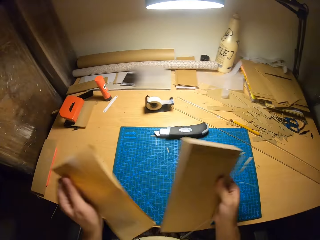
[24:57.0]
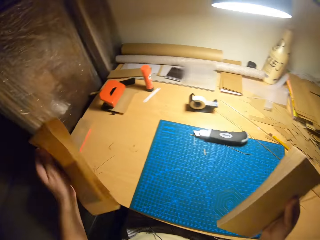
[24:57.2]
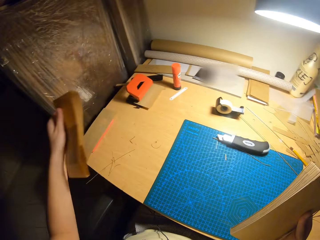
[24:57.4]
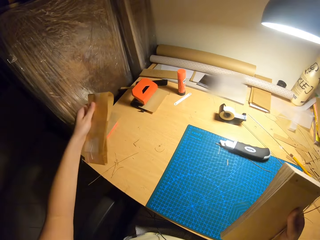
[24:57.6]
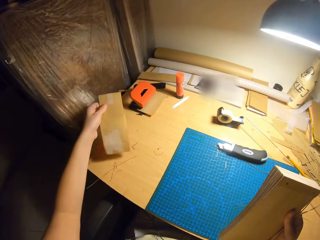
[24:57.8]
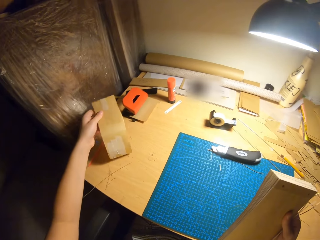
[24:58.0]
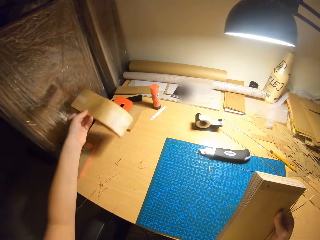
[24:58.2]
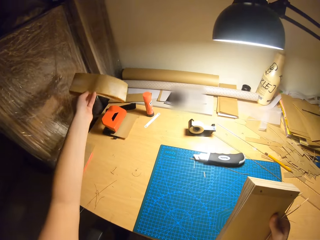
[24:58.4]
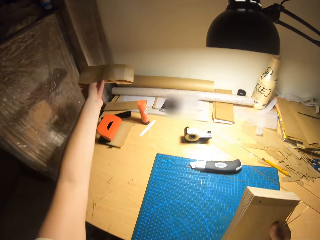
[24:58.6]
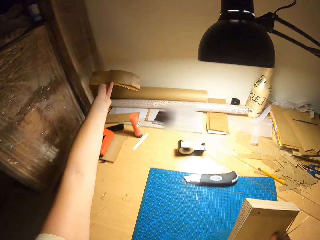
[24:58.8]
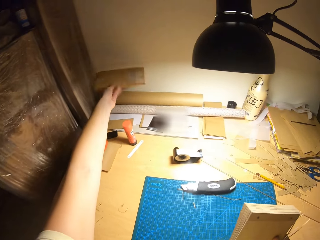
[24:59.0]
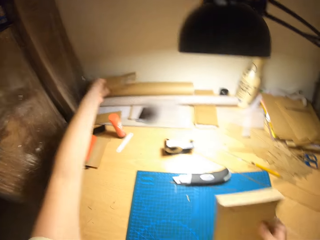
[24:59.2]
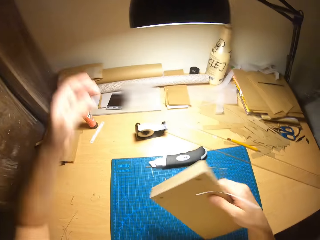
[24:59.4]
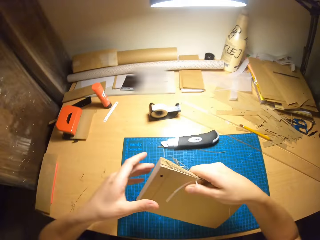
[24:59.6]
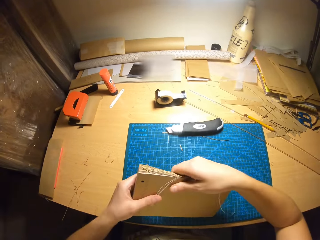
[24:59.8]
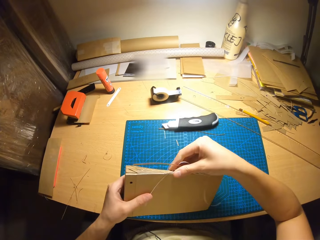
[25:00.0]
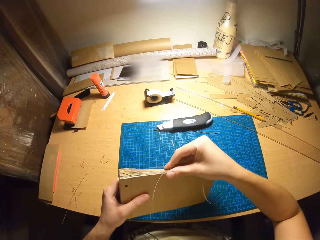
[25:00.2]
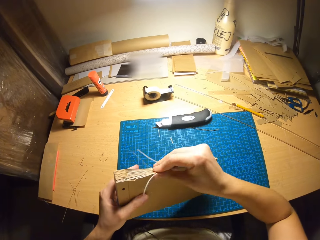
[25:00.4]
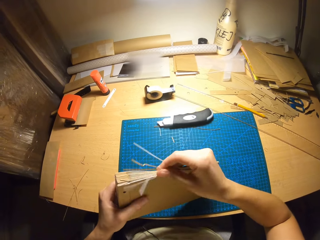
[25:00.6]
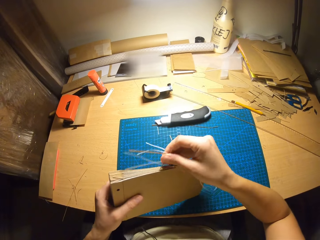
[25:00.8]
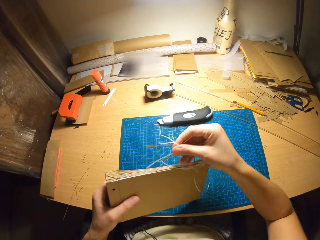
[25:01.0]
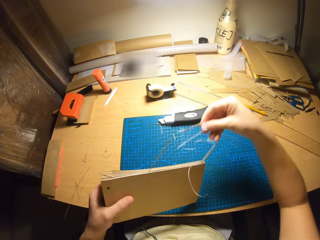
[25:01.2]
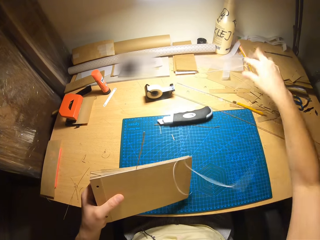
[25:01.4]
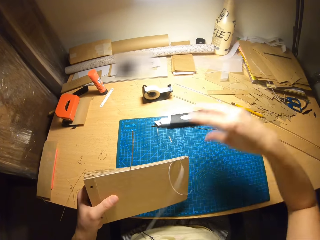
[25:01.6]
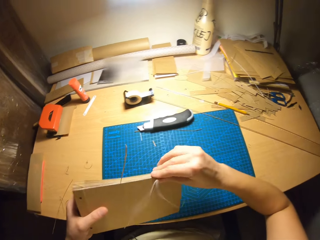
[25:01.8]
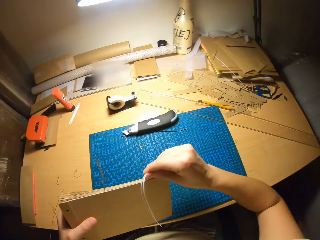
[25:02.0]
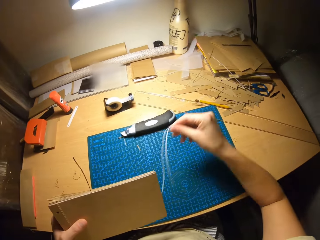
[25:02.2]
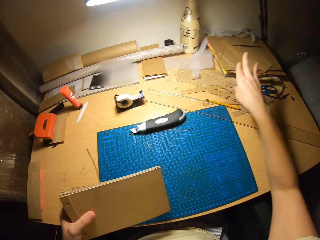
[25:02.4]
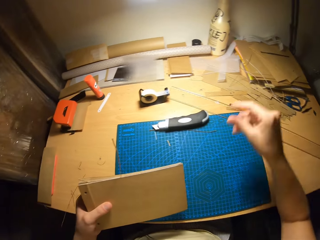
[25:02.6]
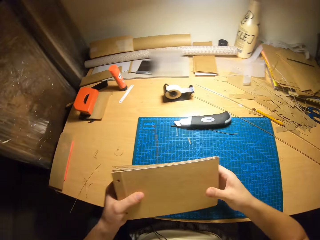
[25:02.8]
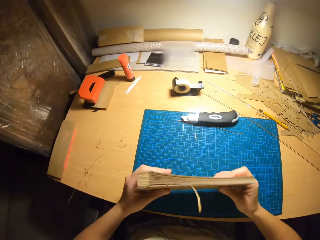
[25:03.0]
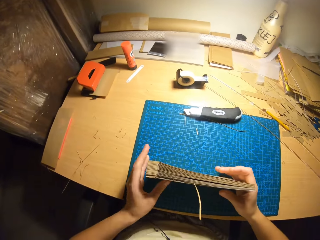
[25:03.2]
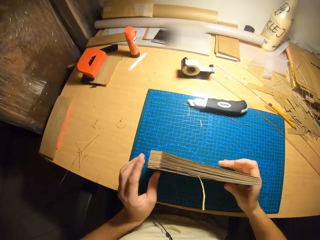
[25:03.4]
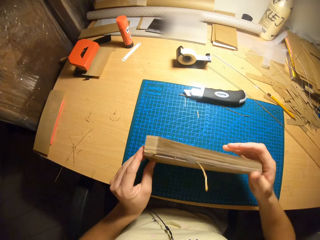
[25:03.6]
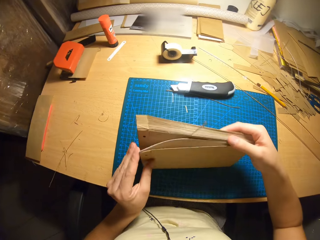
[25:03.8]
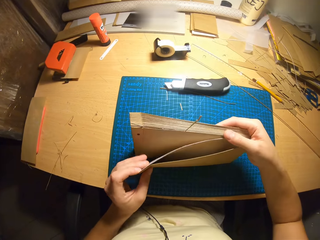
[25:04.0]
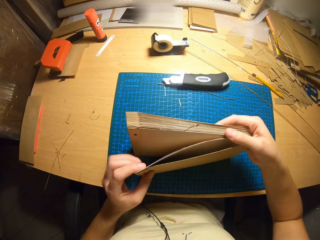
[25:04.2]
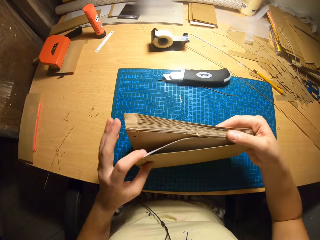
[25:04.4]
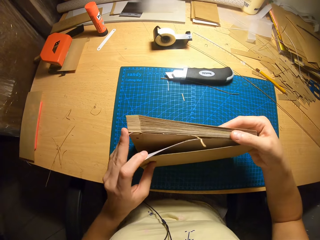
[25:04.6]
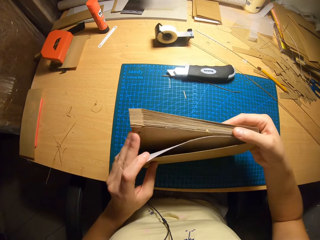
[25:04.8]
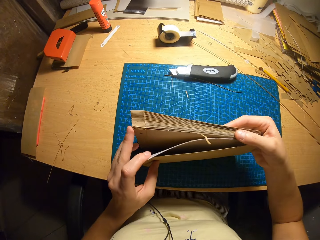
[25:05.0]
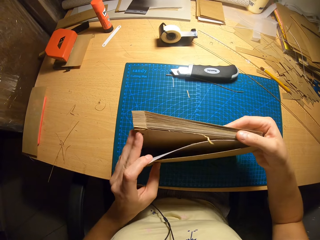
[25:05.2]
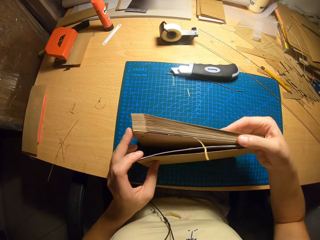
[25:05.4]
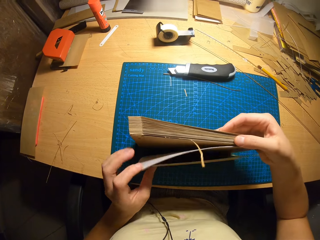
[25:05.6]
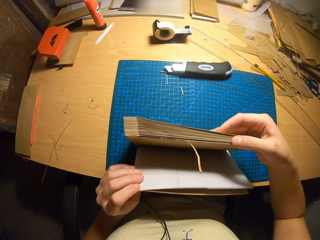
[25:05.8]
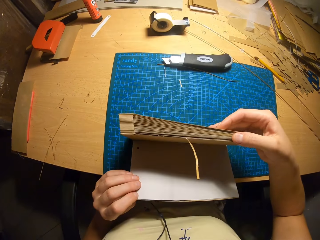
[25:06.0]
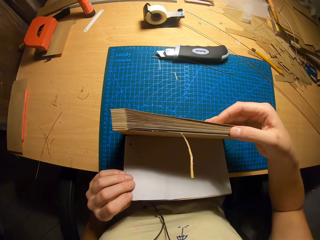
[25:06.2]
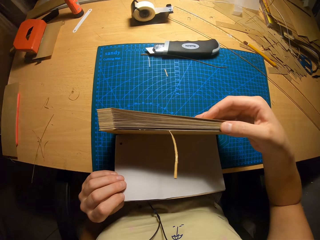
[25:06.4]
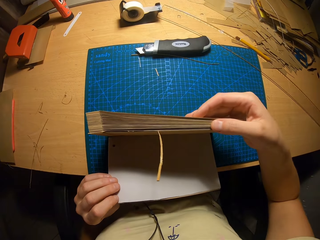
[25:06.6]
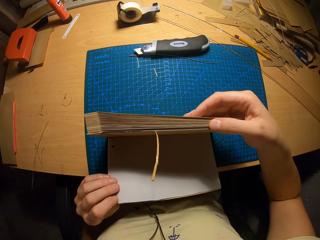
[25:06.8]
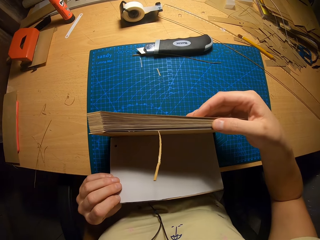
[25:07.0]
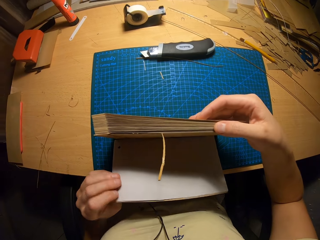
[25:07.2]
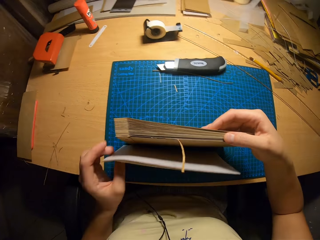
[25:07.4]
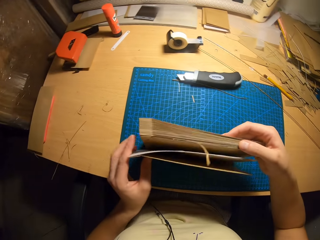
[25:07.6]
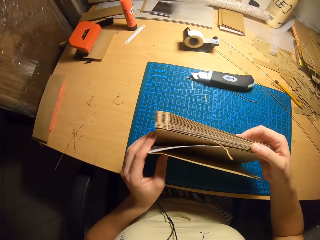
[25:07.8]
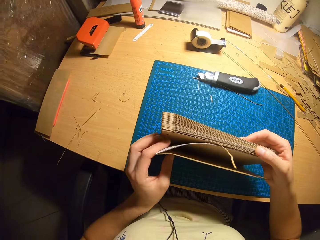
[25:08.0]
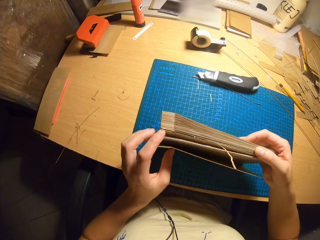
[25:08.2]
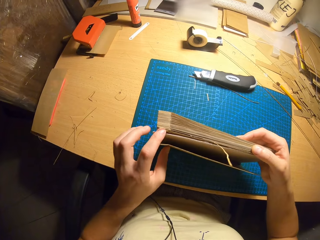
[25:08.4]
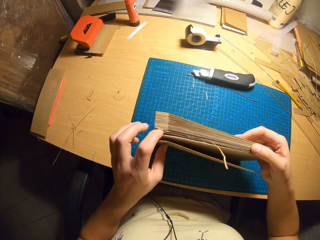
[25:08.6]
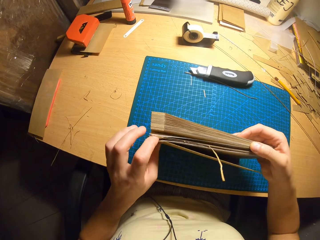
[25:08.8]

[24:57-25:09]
The camera wearer drops the paper. They put away the paper. They remove the cut pieces of paper from the jotter. They check the cards.

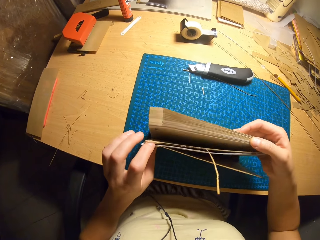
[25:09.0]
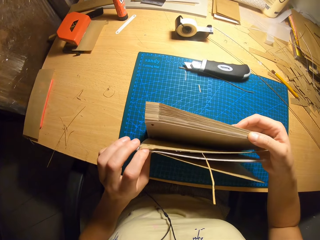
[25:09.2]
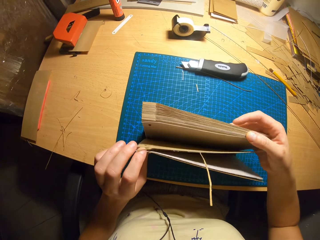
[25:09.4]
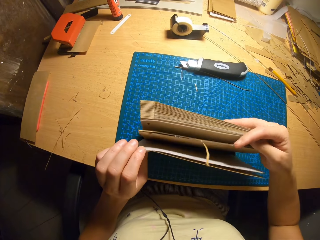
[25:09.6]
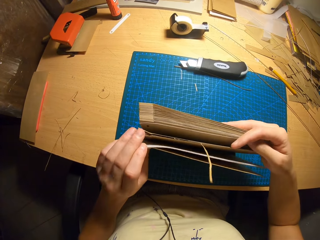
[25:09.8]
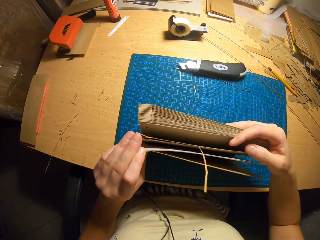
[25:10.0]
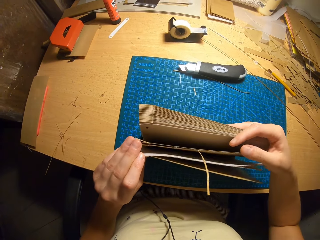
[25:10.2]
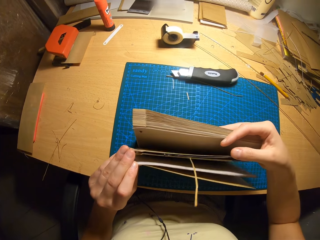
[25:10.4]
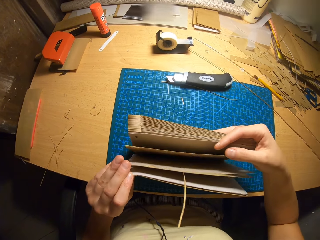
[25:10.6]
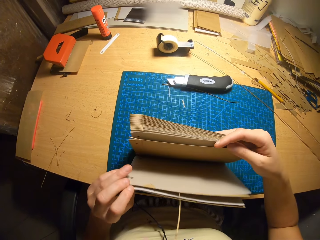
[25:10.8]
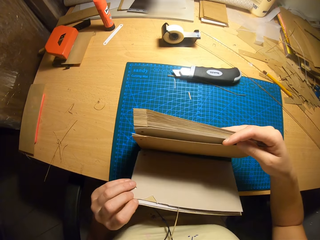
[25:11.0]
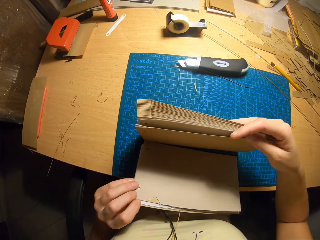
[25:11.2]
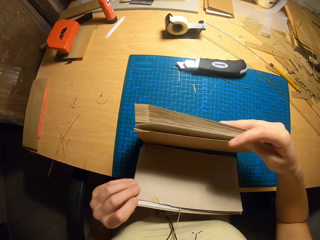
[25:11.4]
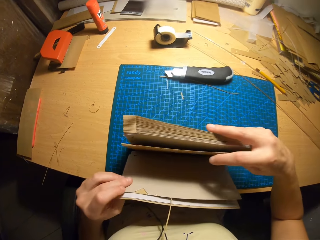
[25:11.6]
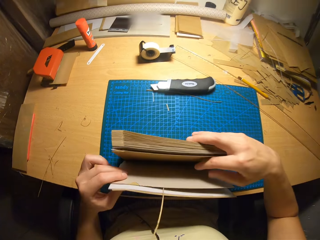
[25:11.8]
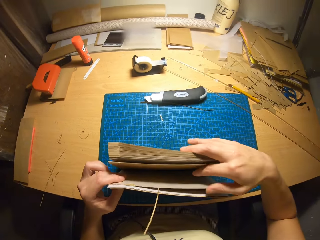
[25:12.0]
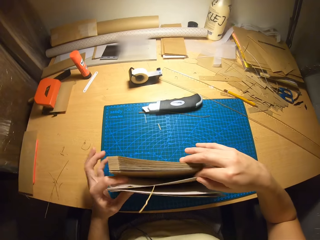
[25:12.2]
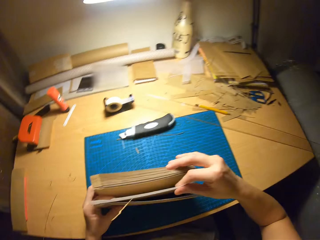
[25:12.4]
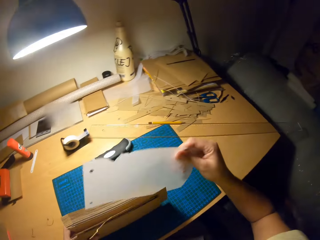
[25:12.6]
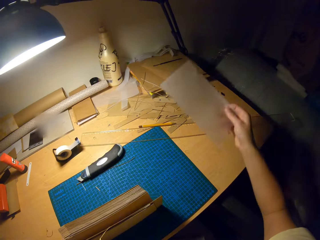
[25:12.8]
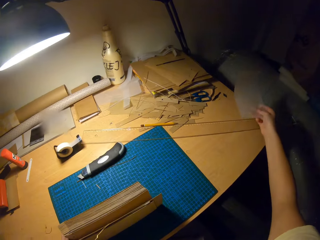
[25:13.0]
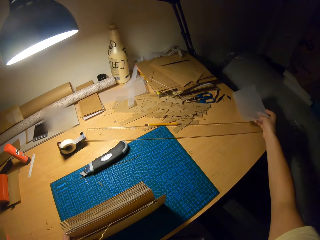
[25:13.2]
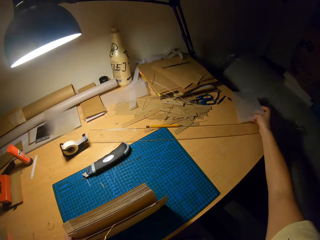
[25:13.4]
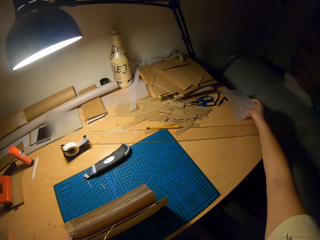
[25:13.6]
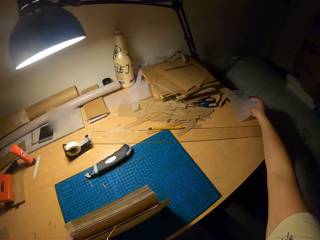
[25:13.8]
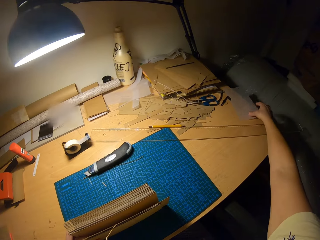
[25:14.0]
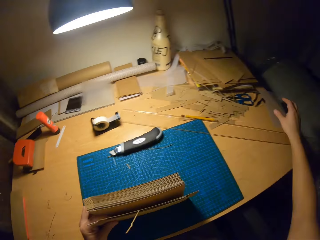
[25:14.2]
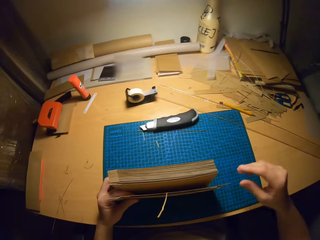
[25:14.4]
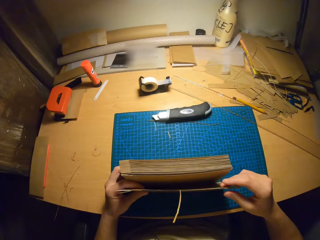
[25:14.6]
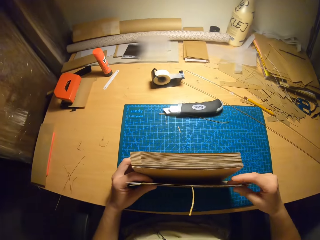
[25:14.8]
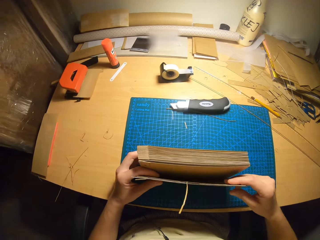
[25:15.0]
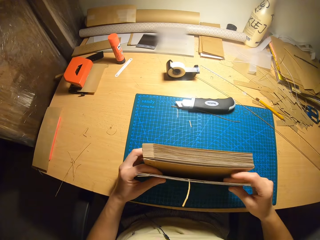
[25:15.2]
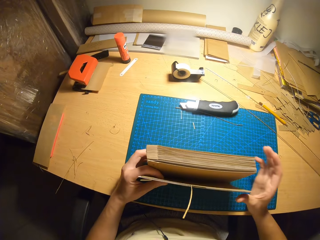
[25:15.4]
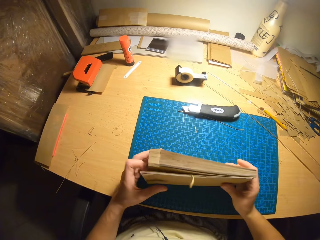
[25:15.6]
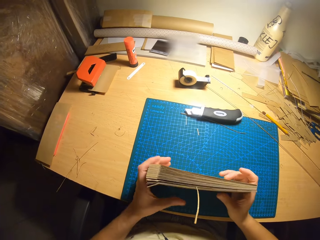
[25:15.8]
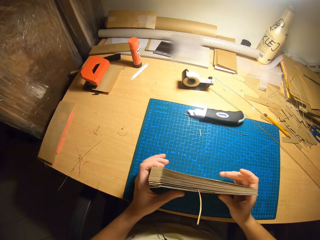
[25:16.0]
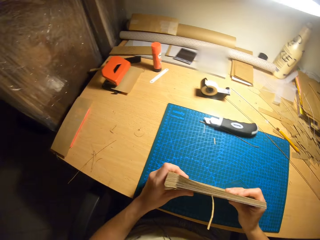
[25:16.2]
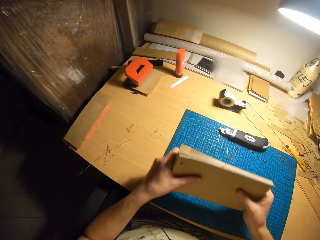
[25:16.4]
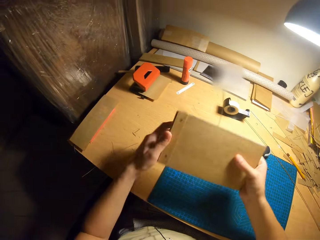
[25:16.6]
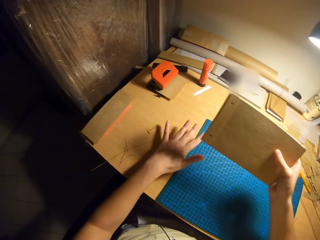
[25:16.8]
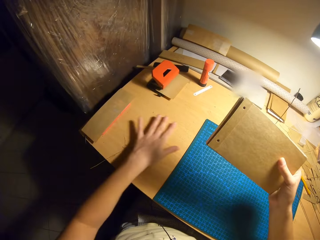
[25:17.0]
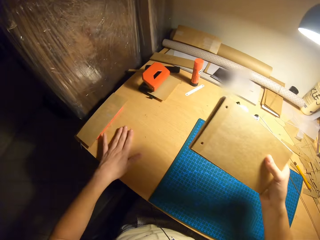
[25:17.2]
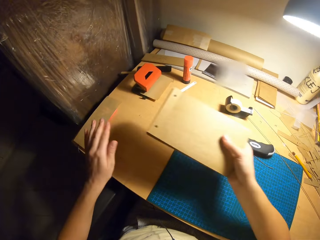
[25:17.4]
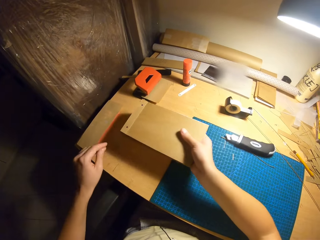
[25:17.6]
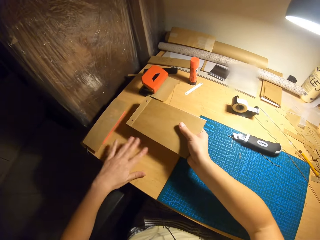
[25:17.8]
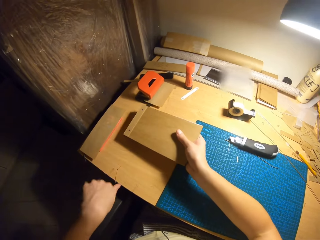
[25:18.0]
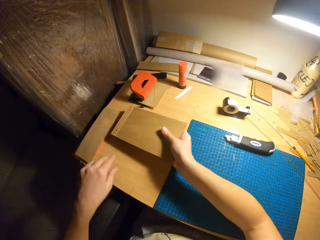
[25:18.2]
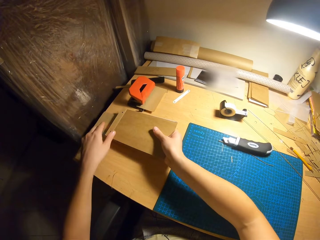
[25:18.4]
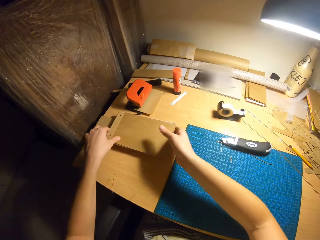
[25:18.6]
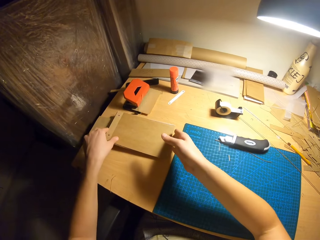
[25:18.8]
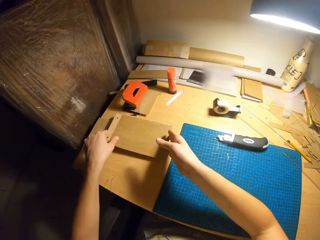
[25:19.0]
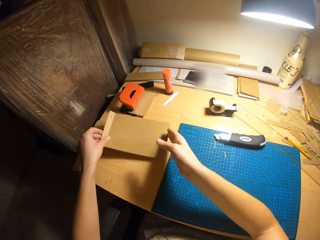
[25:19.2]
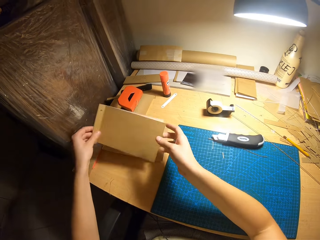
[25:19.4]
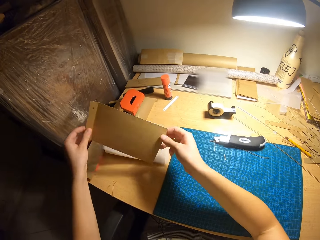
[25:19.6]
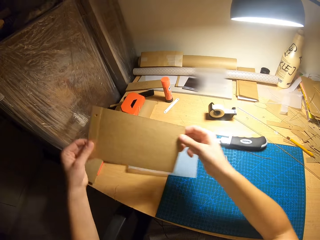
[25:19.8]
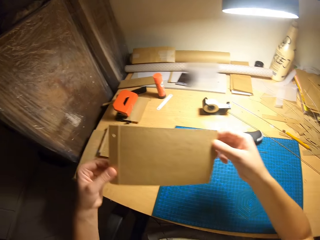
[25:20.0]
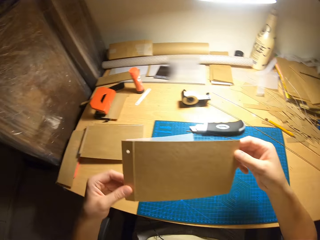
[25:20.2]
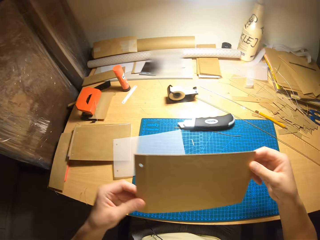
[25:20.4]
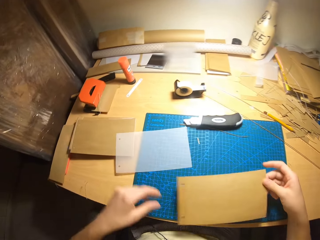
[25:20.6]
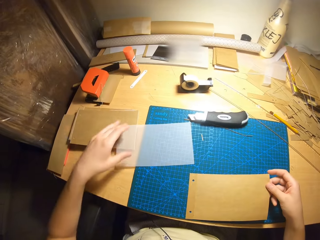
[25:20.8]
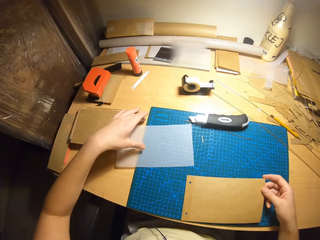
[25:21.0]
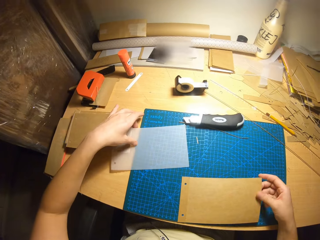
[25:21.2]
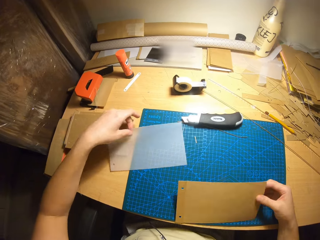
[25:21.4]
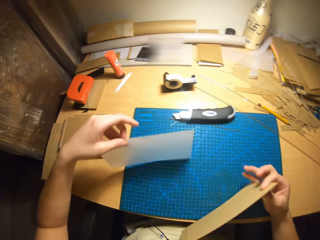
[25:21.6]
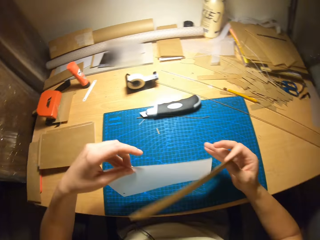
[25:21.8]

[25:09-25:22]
The camera wearer removes paper from the jotter. They drop the paper. They remove PVC paper from the cards. They drop the jotter. They put the card on the table. They adjust the PVC paper and card. They carry the cover of the jotter.
